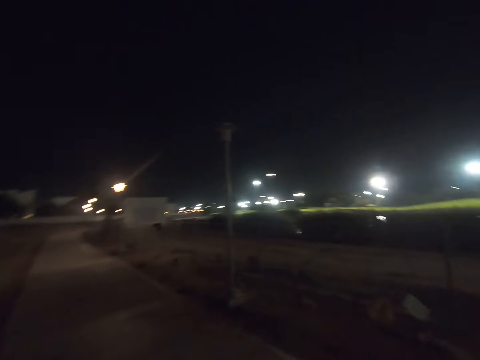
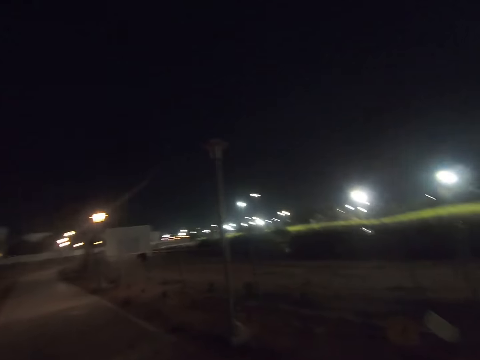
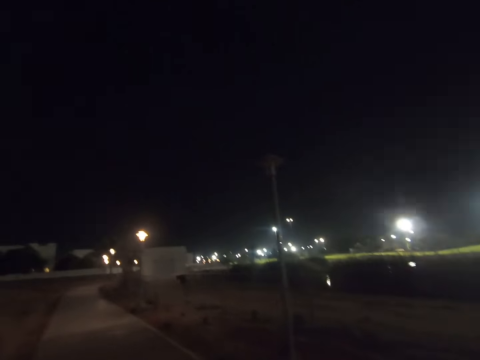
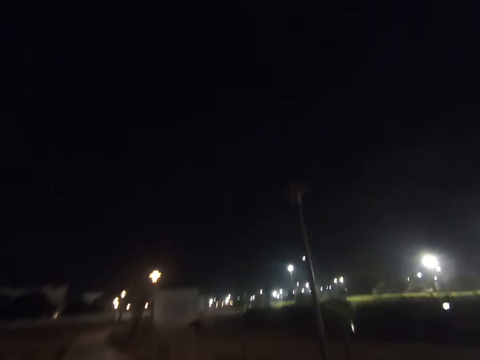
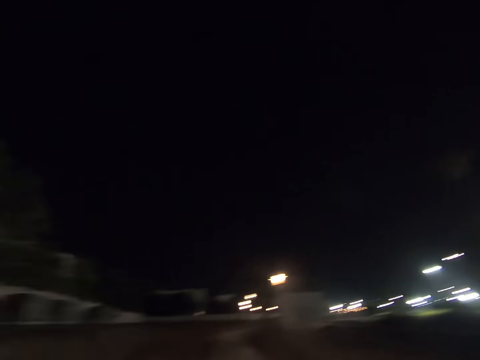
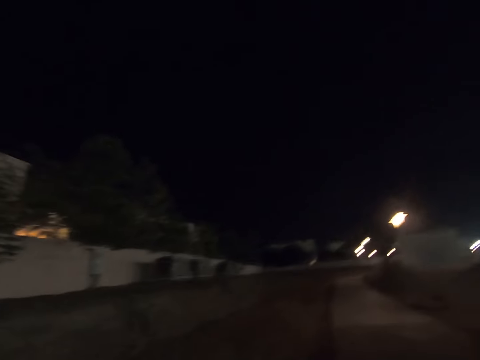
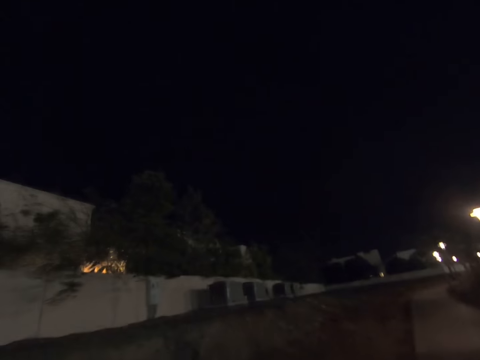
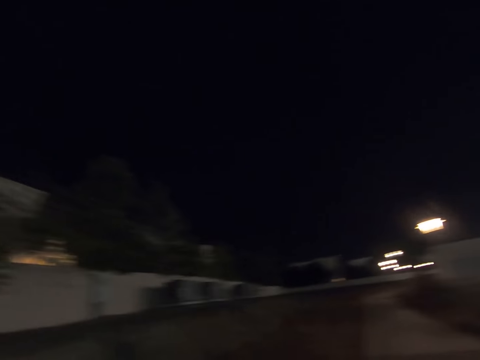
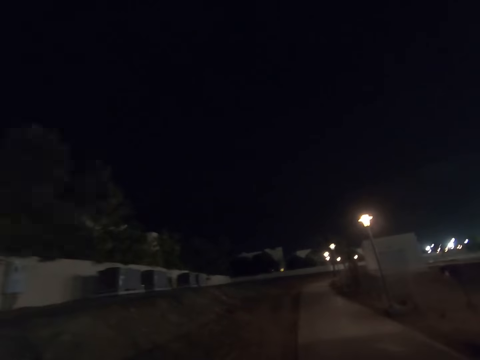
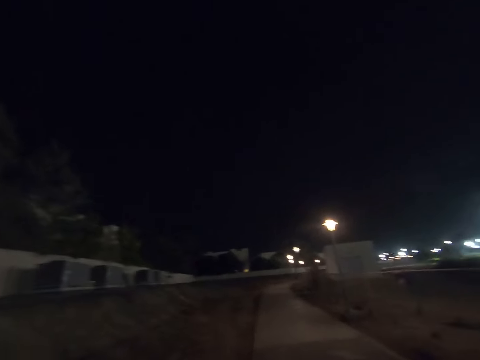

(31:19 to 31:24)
The camera wearer walks on the walkway.

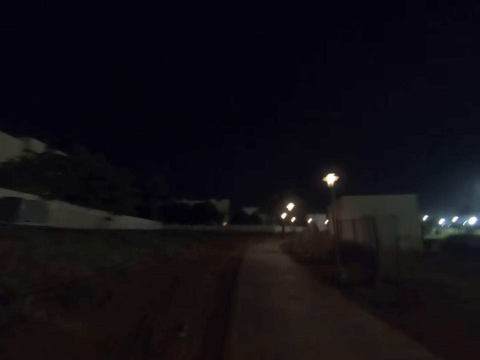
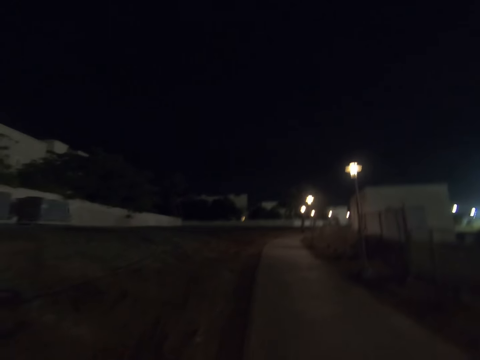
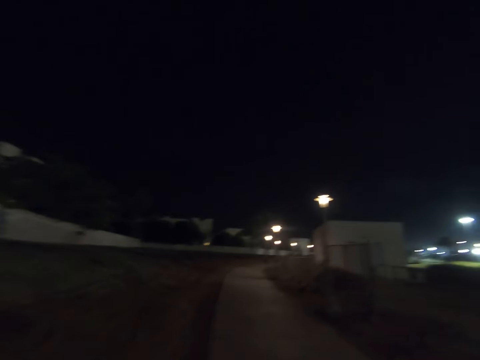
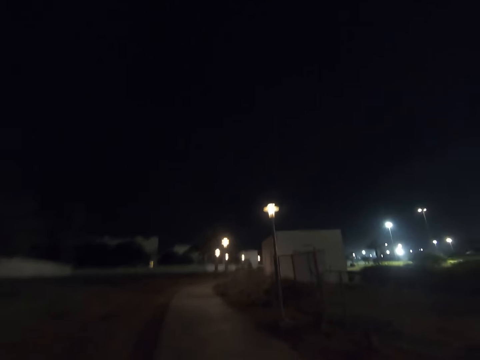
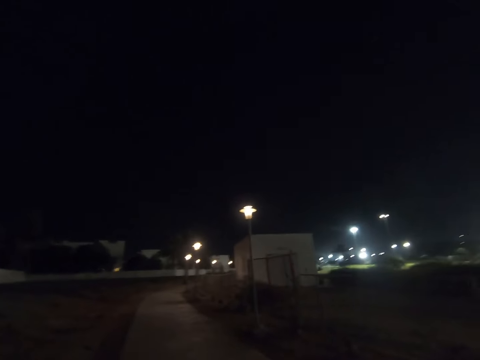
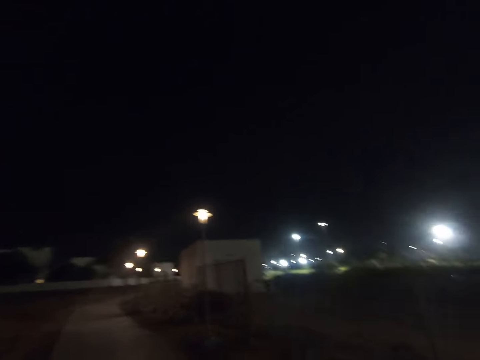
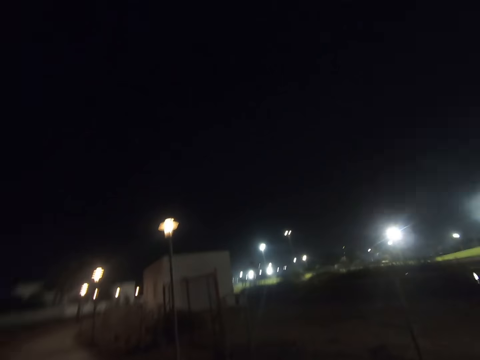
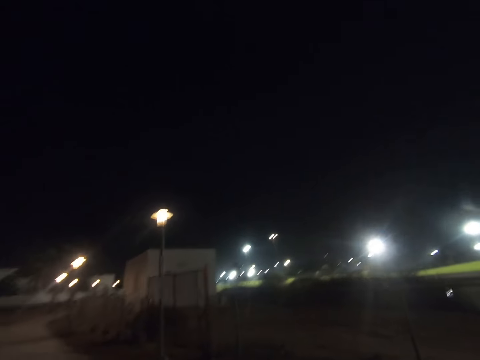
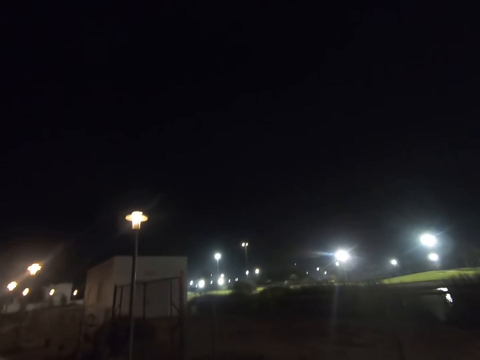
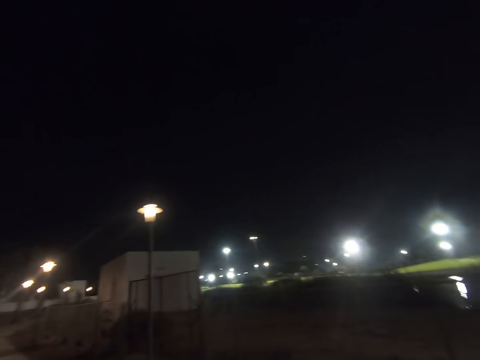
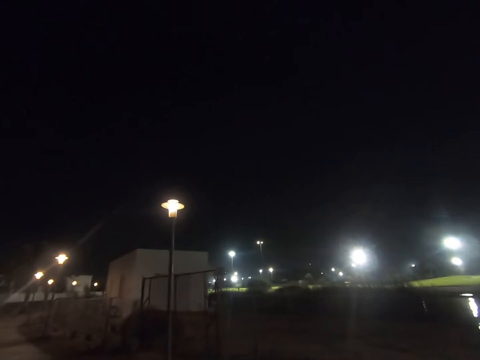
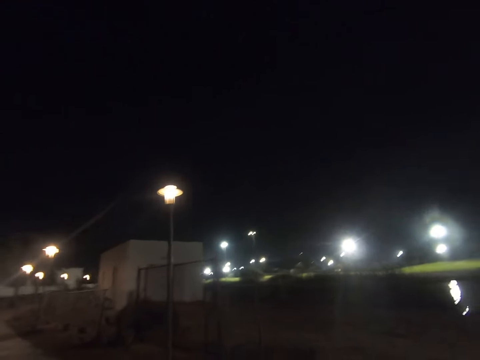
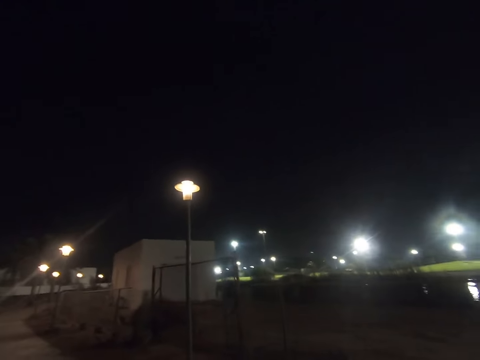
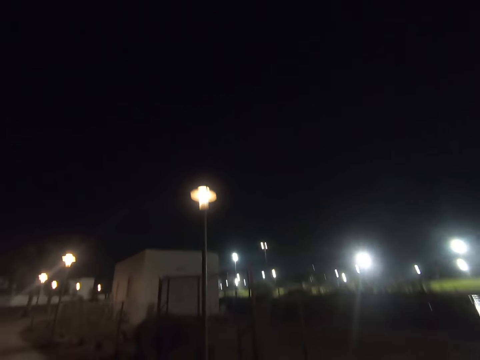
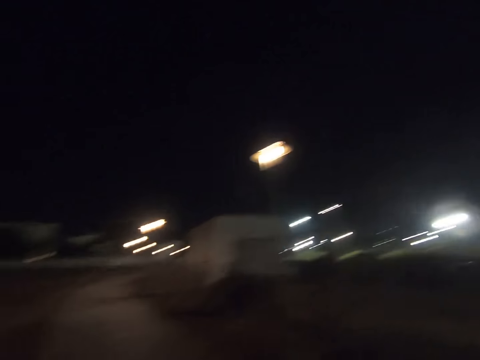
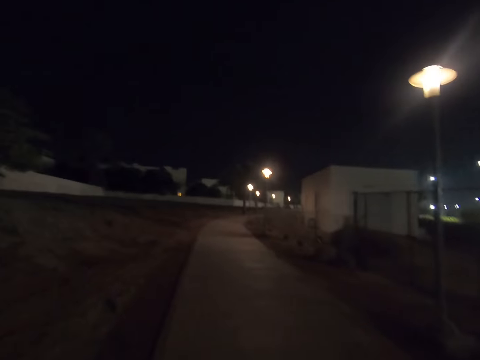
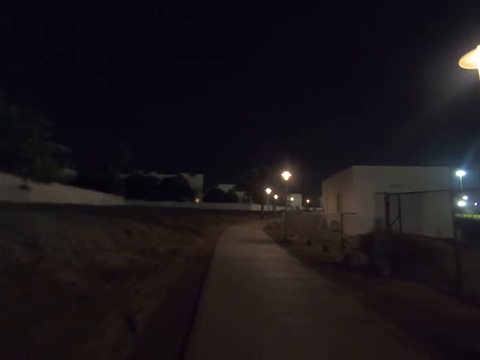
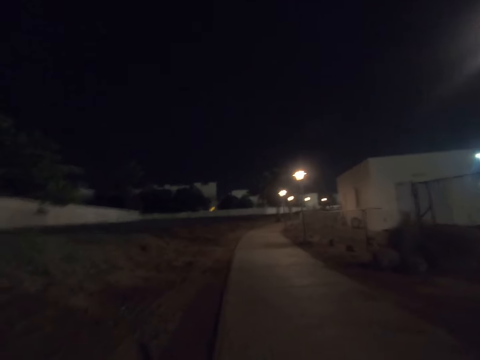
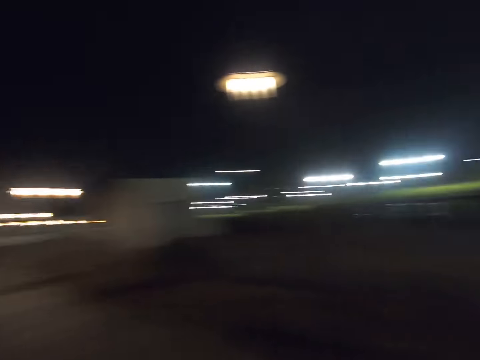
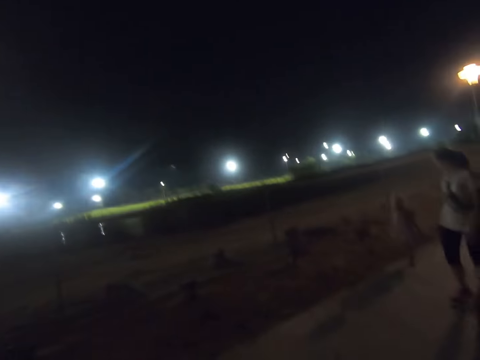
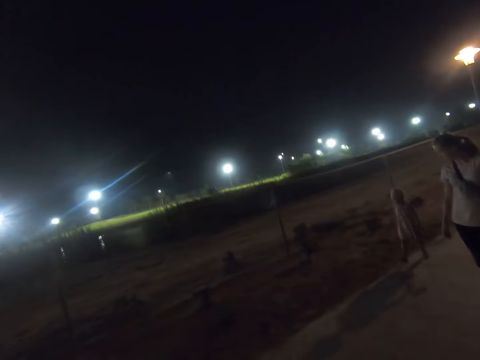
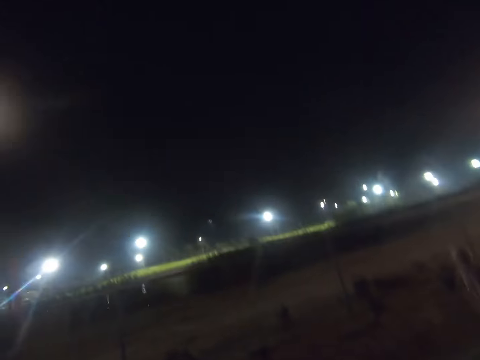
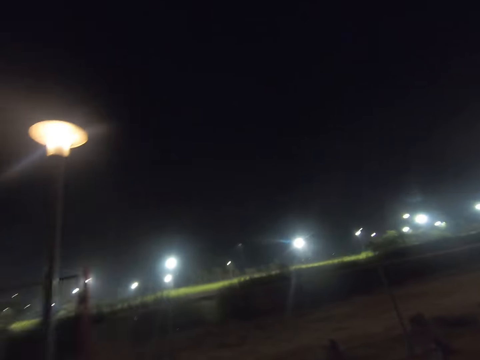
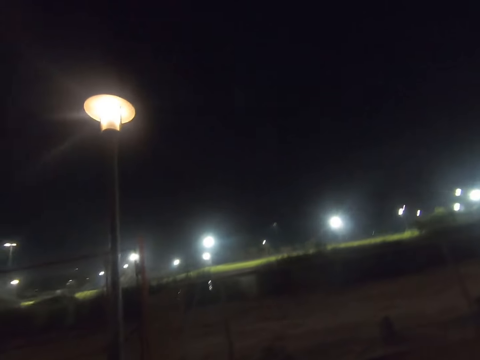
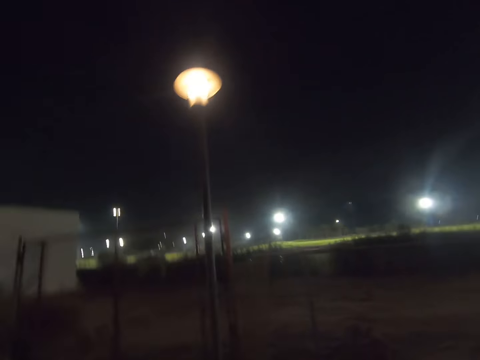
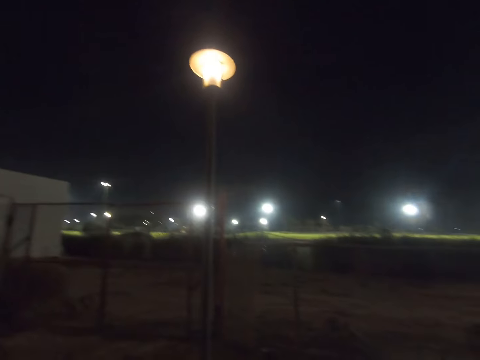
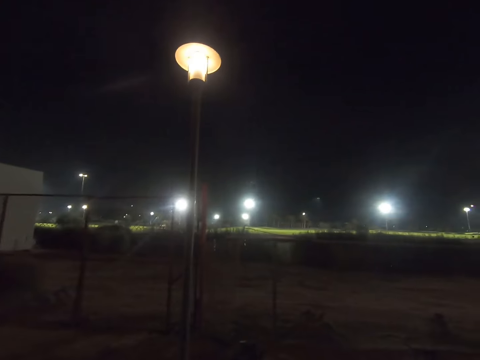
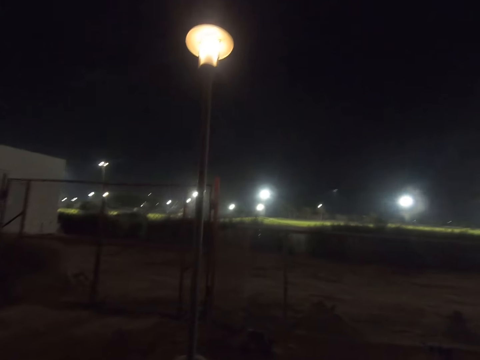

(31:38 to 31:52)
The camera wearer looks at the right side. They walk on the walkway. They turn around. They gaze at a woman and a child. They walk on the walkway.

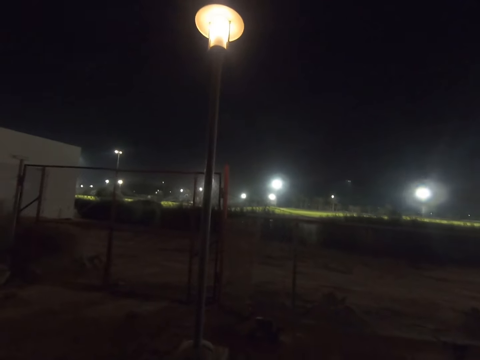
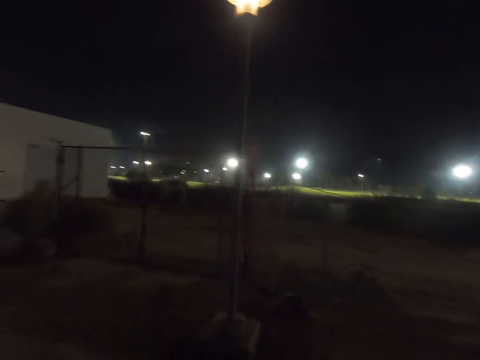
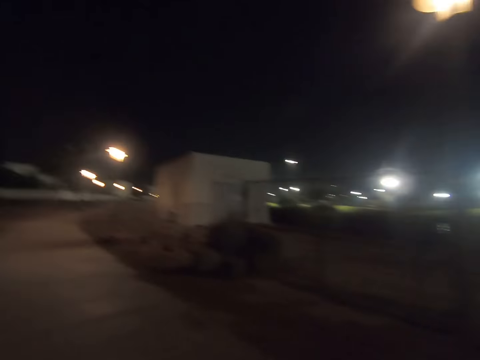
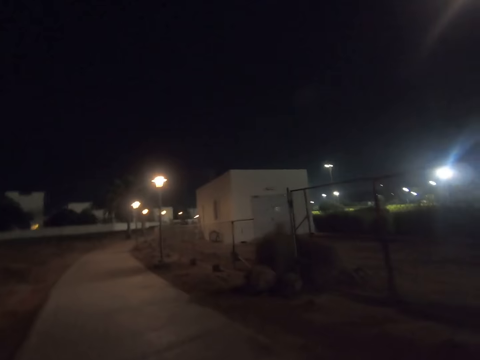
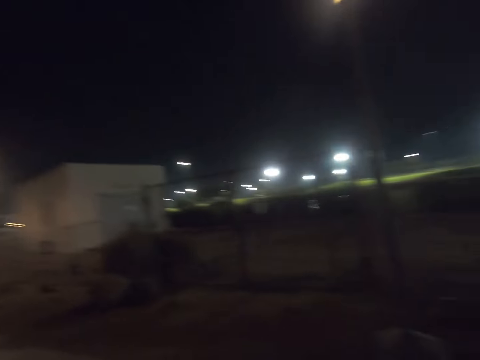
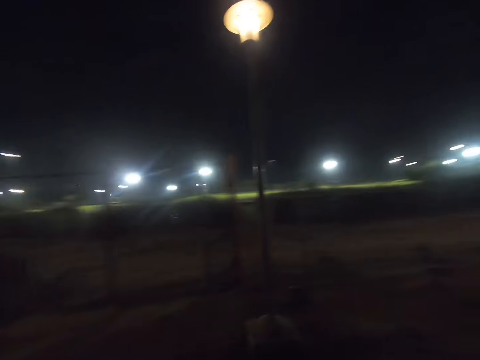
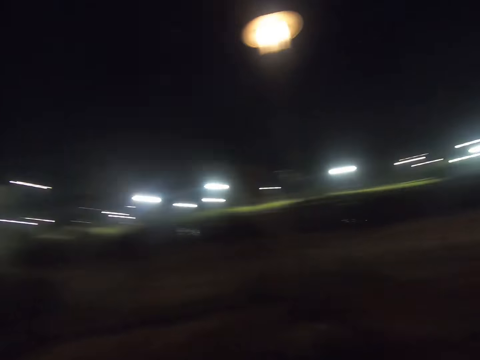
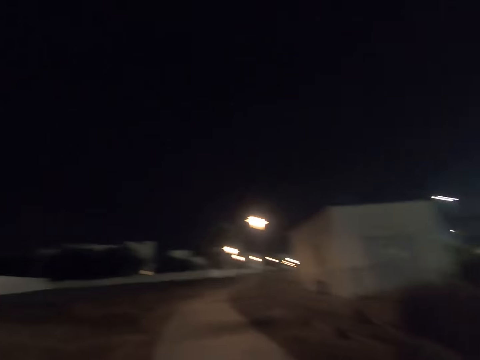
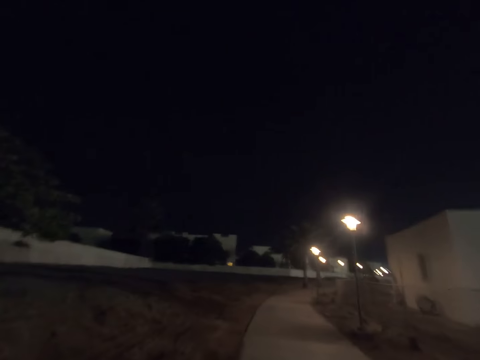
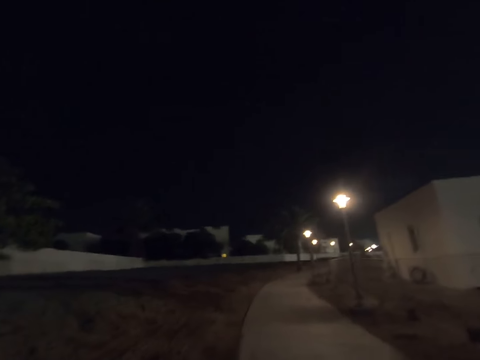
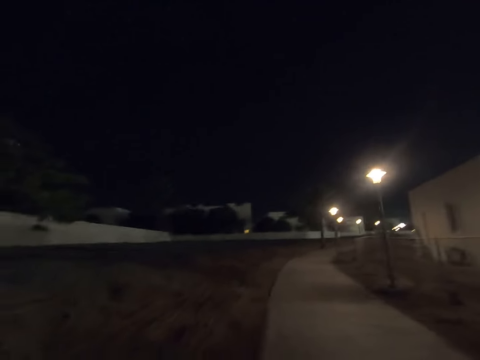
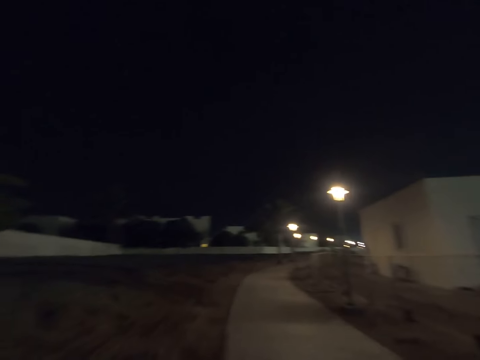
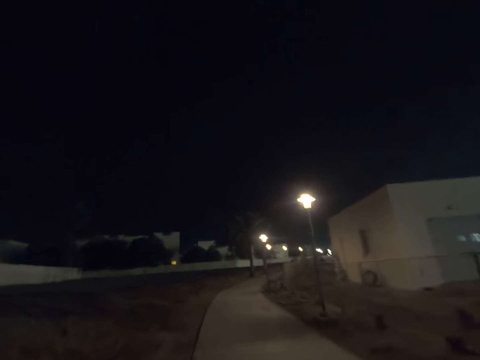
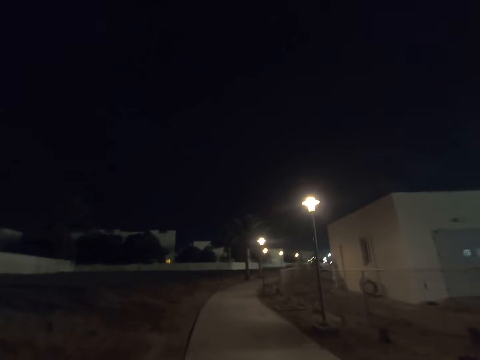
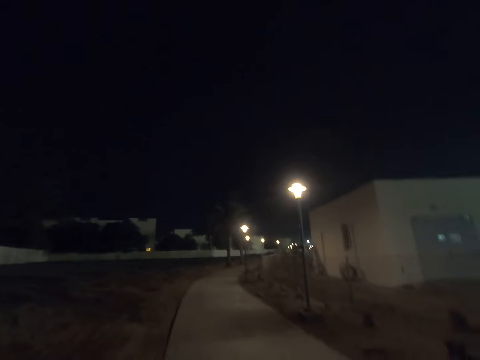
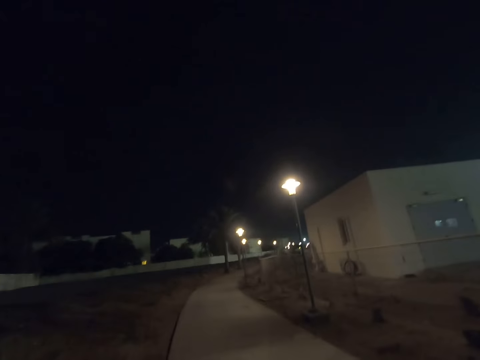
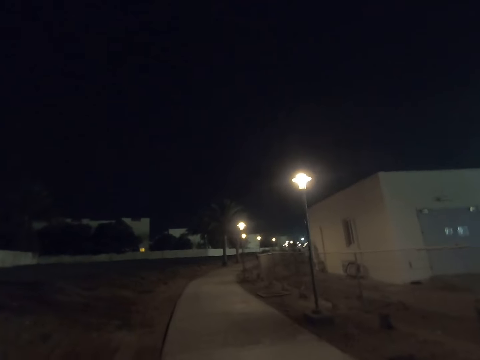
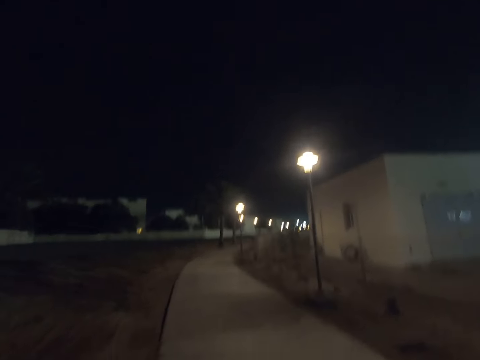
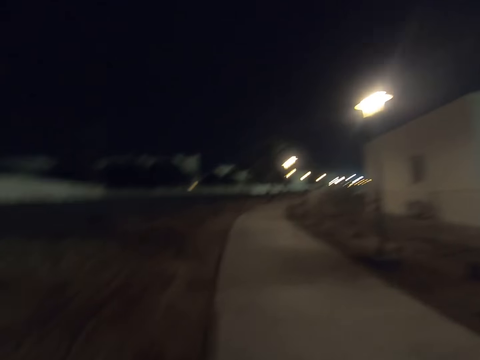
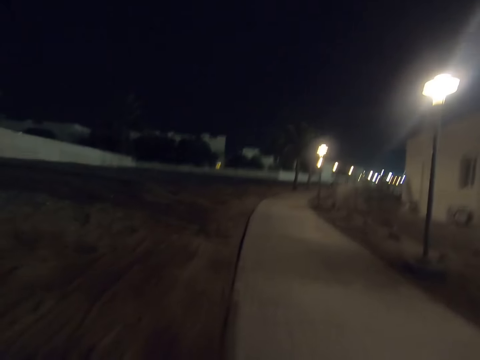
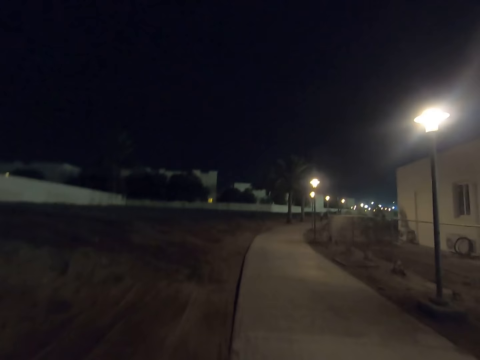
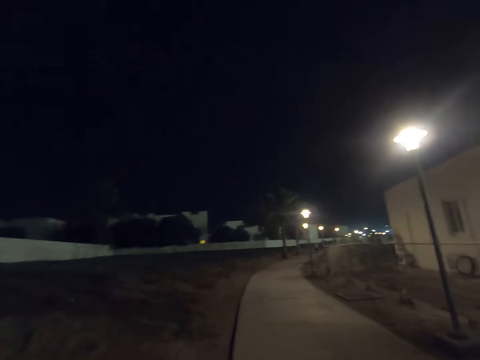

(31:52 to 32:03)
The camera wearer turns around. They walk on the walkway. They look around. They walk around.
